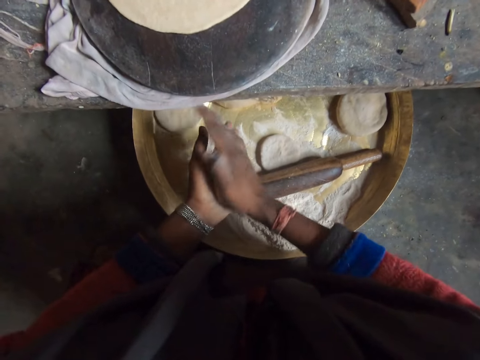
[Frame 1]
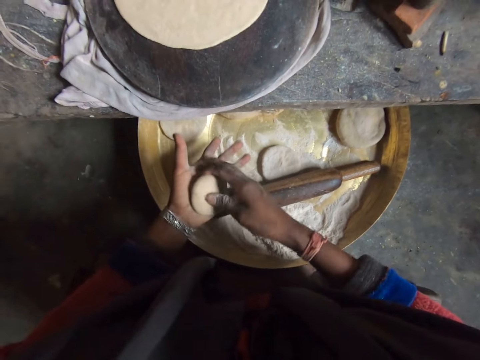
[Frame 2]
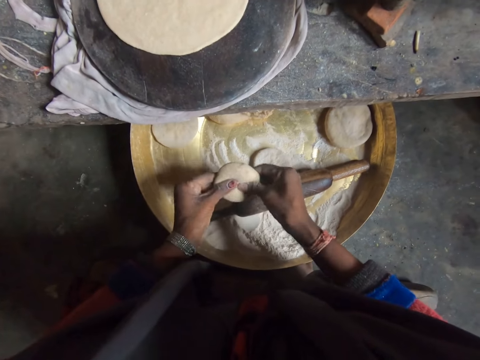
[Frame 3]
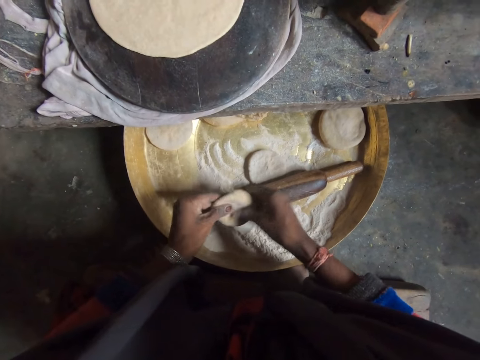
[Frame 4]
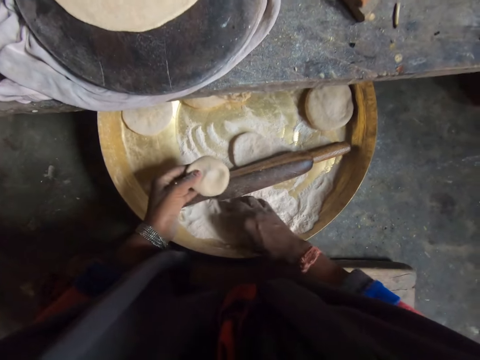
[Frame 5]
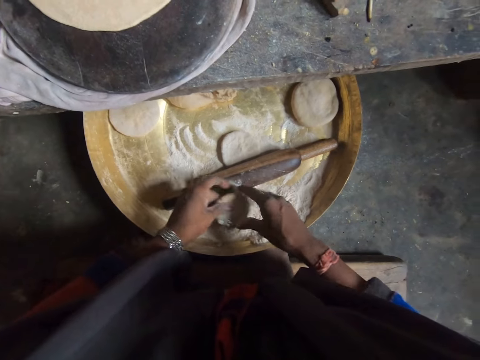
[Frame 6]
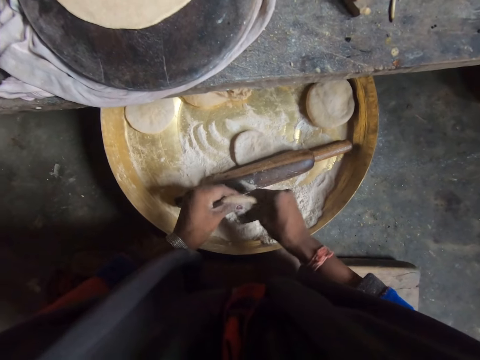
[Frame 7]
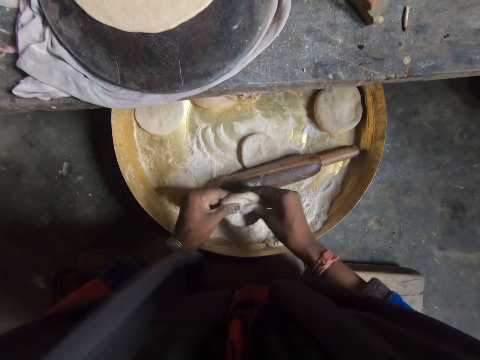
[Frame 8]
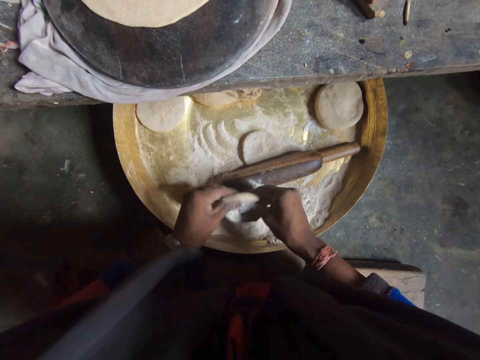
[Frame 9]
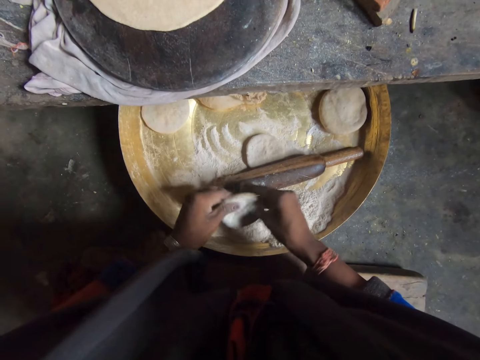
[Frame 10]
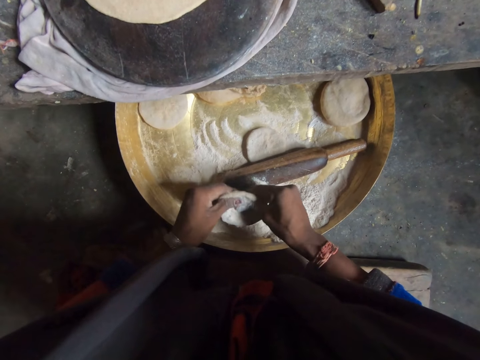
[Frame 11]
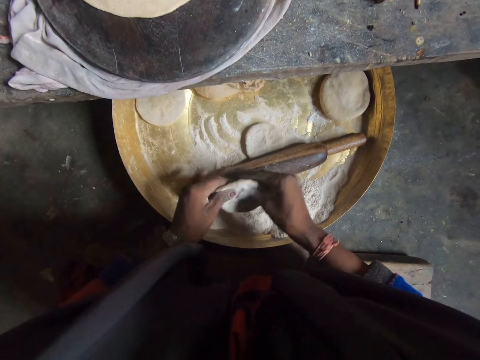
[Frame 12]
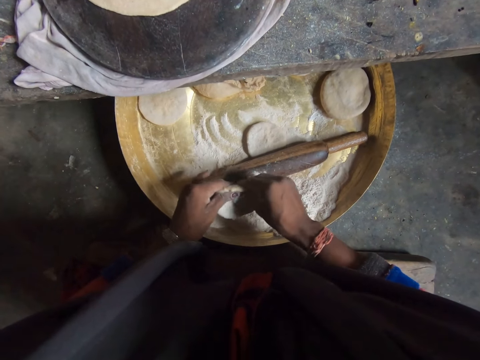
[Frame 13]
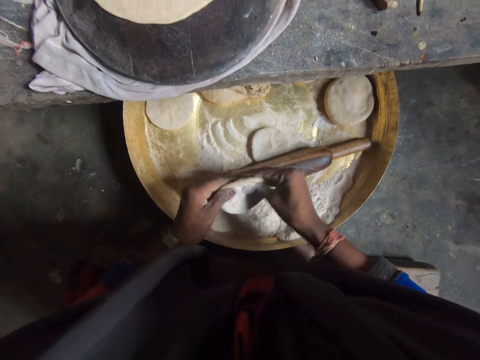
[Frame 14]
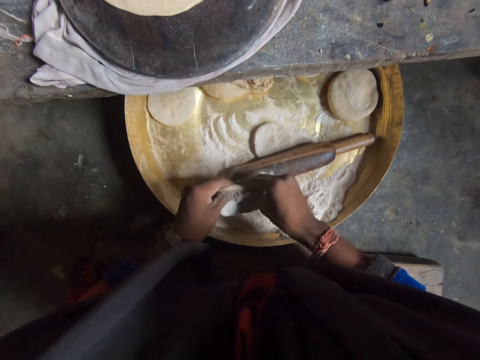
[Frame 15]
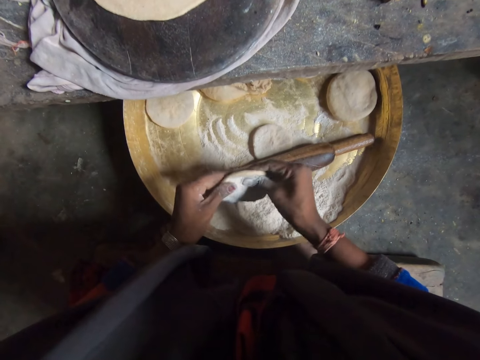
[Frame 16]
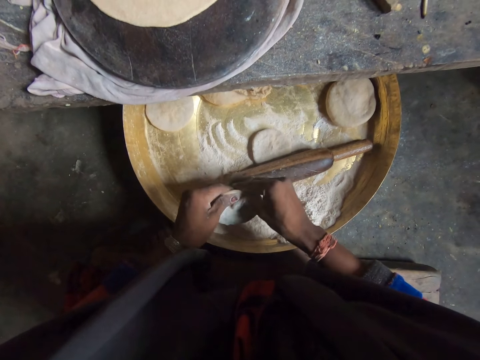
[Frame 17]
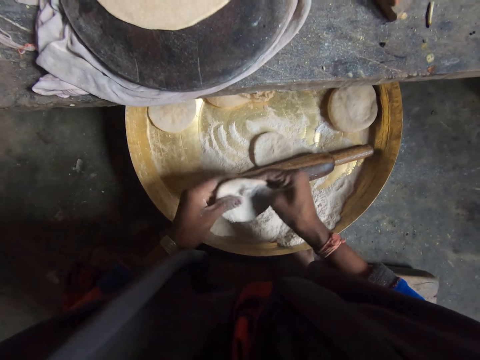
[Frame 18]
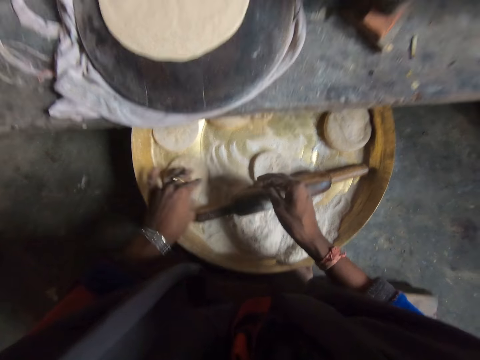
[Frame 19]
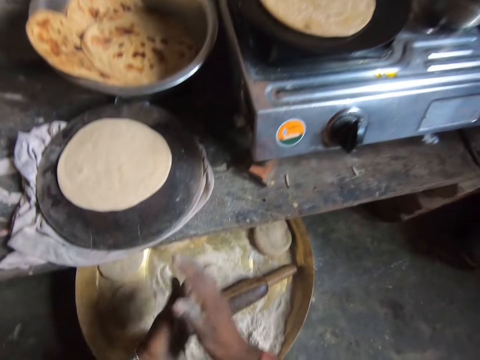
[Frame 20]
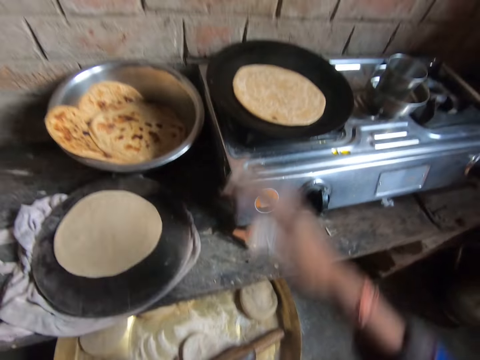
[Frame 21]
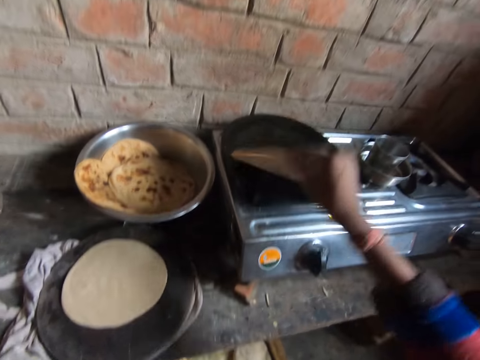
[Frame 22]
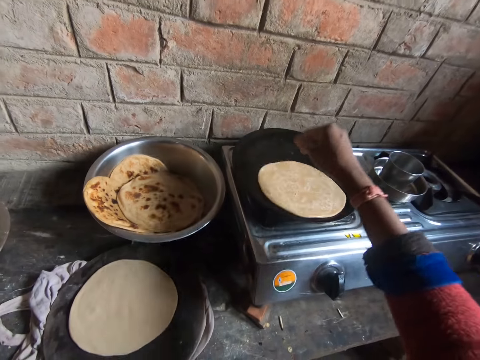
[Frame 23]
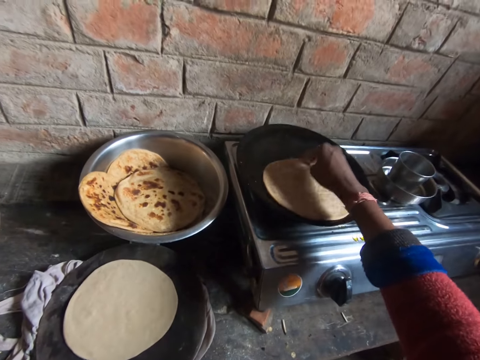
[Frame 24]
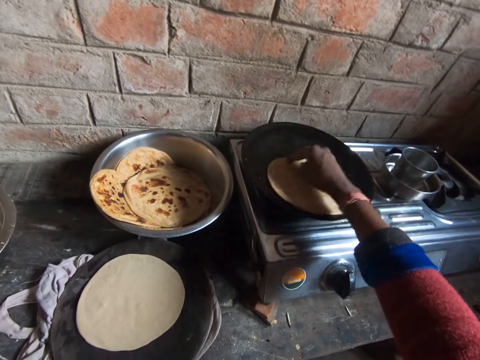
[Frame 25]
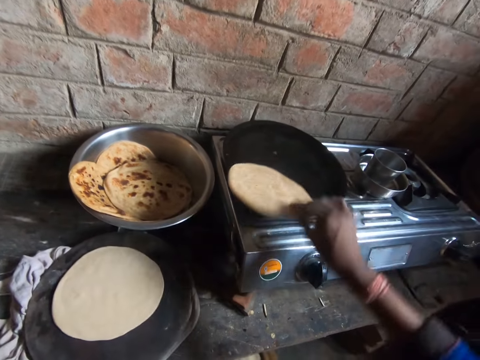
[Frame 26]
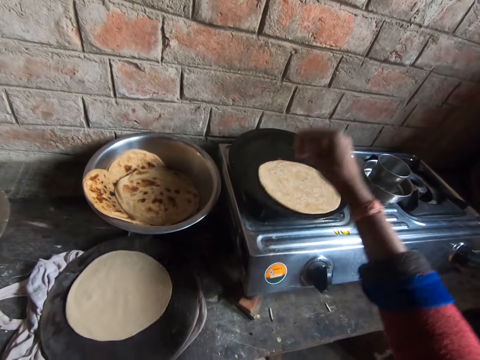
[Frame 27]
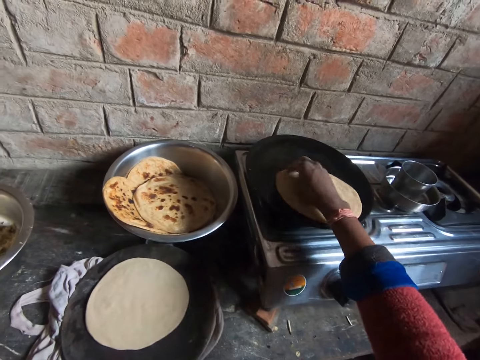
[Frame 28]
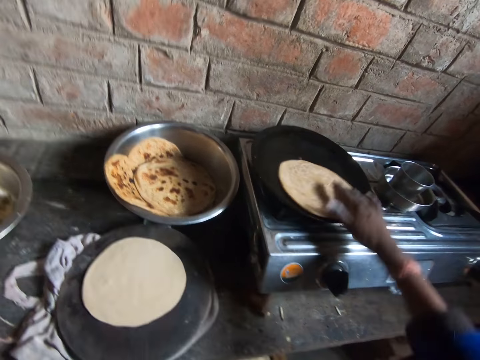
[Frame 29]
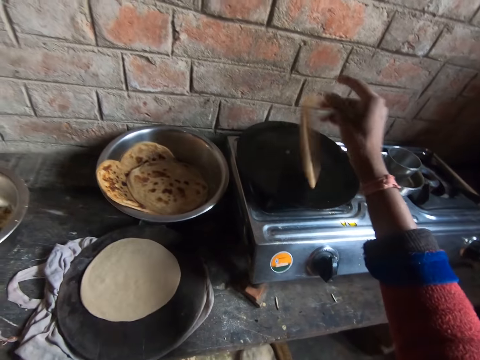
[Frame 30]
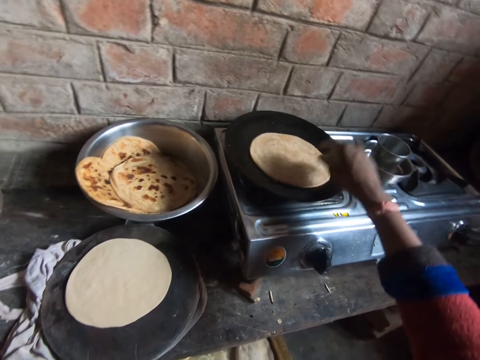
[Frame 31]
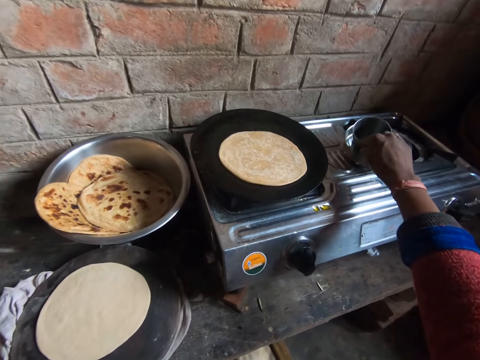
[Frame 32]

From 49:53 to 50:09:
The camera wearer presses the dough. She pinches flour in the basin. She presses the dough. She drops the dough on the wooden table with her right hand. She dusts off flour from both hands. She lifts the dough or tortilla in the frying pan with her right hand. She drops the dough into the frying pan with her right hand. She touches the tortilla. She flattens the edges of the dough in the frying pan with her right hand. She lifts the dough in the frying pan with her right hand. She drops the dough into the frying pan with her right hand. She flattens the edges of the dough in the frying pan with her right hand. She lifts the dough in the frying pan with her right hand. She drops the dough into the frying pan with her right hand. She turns the tortilla.

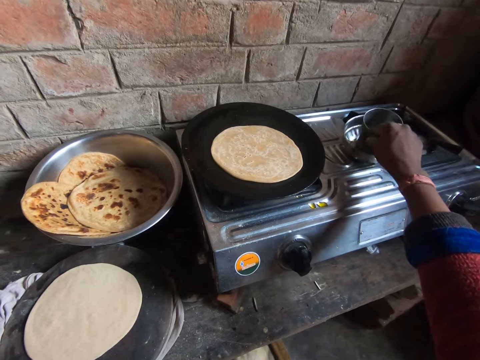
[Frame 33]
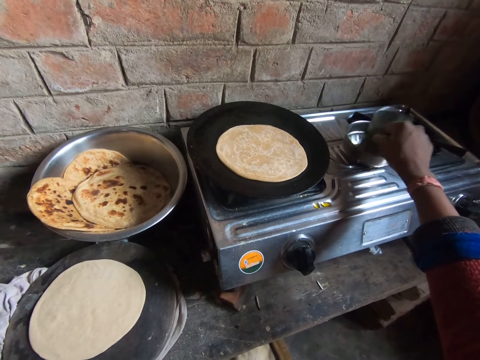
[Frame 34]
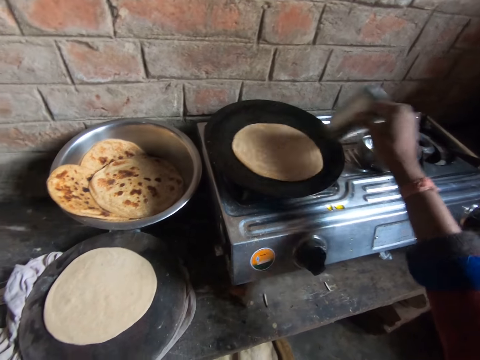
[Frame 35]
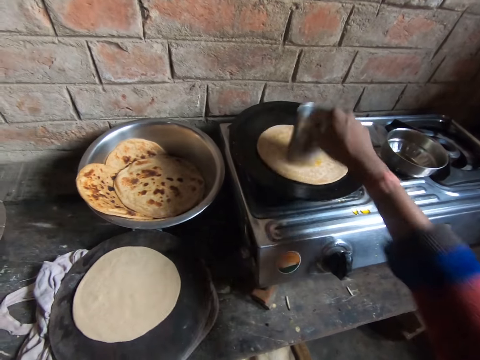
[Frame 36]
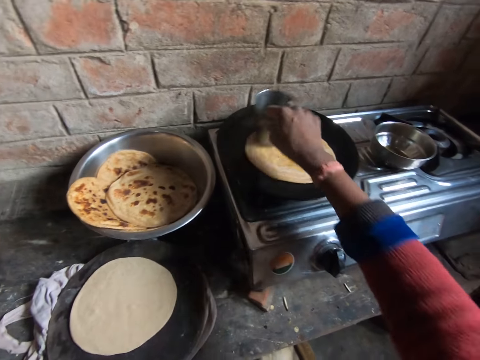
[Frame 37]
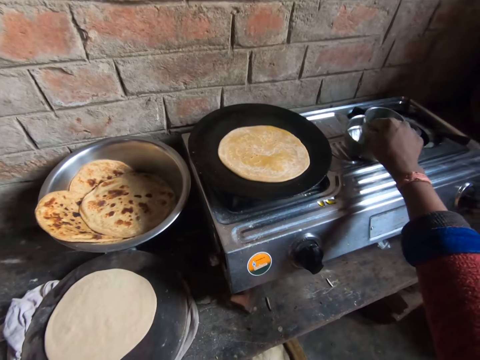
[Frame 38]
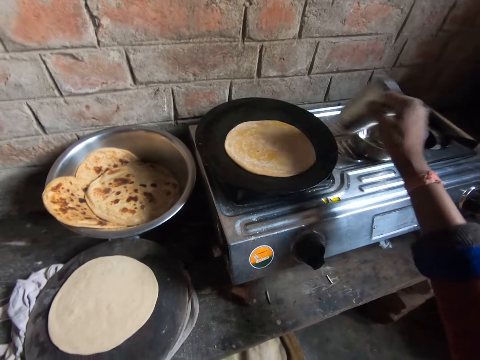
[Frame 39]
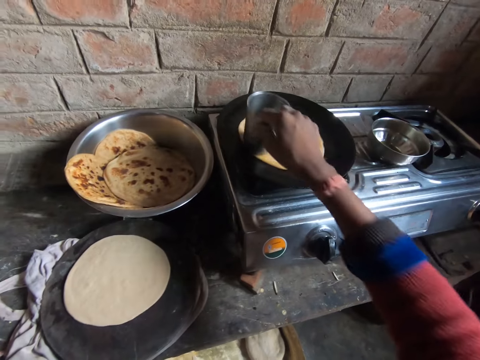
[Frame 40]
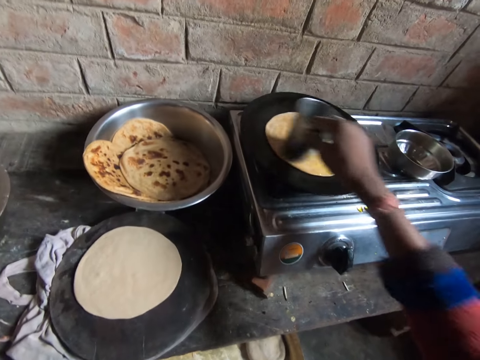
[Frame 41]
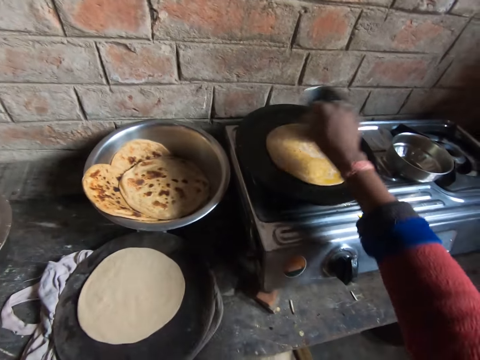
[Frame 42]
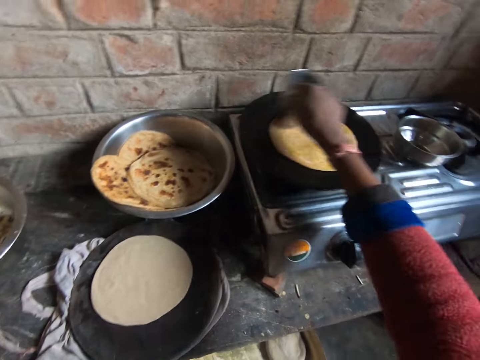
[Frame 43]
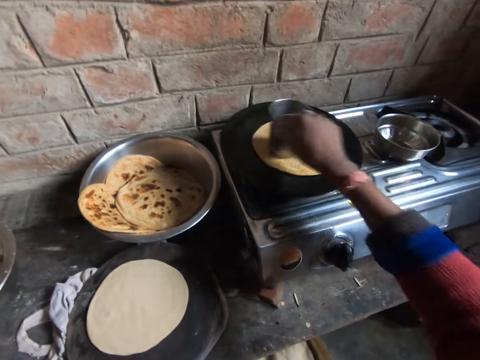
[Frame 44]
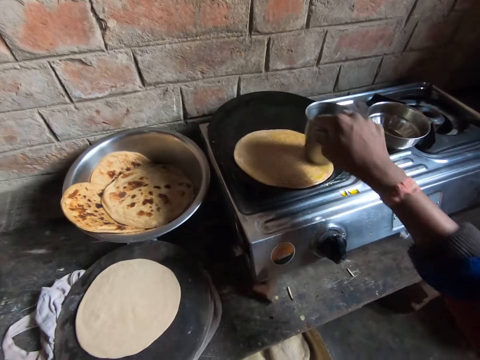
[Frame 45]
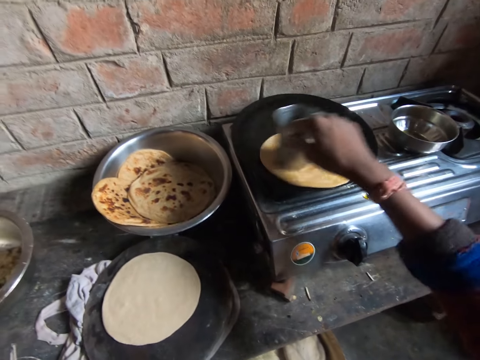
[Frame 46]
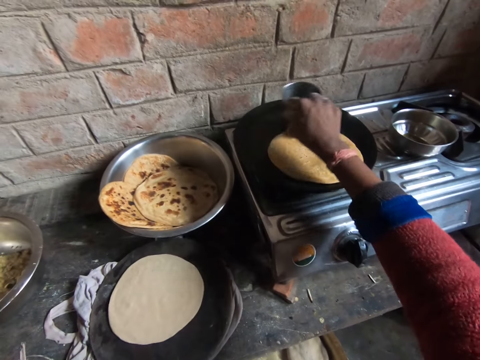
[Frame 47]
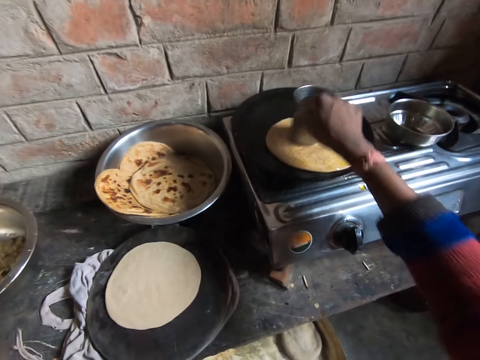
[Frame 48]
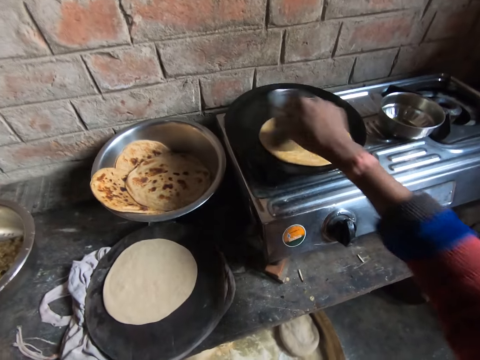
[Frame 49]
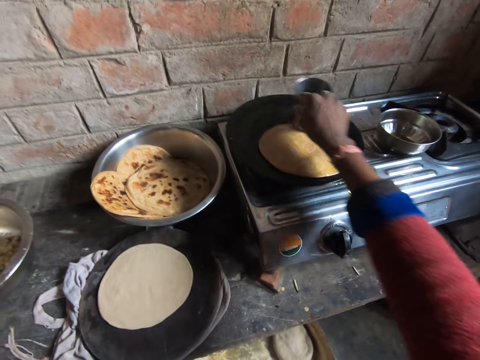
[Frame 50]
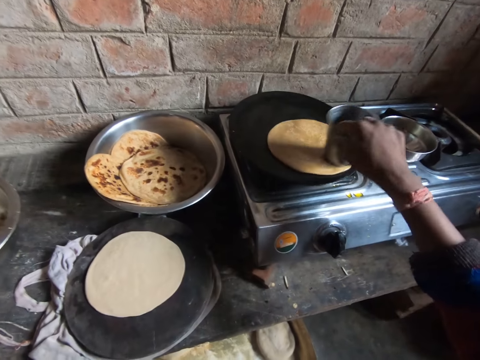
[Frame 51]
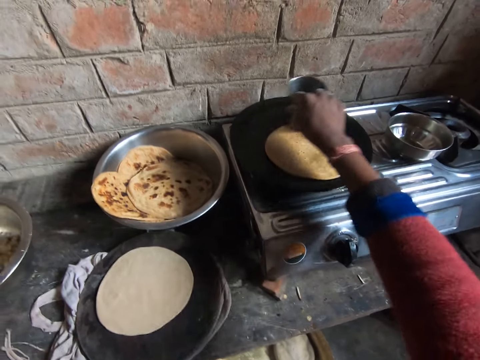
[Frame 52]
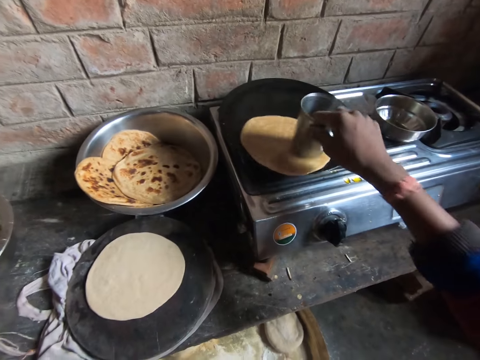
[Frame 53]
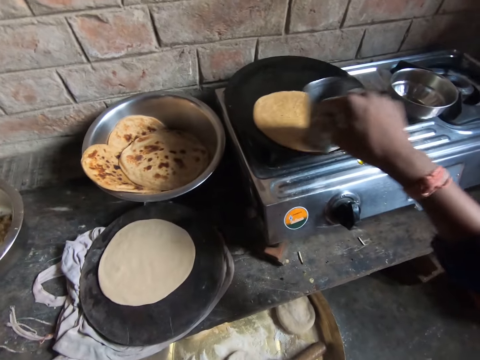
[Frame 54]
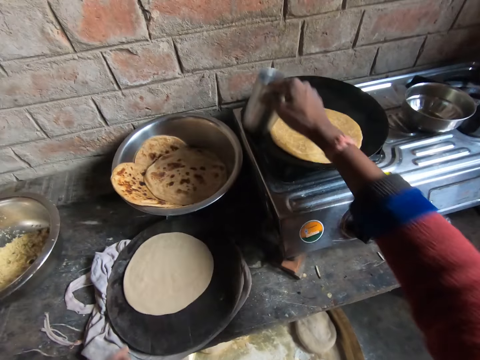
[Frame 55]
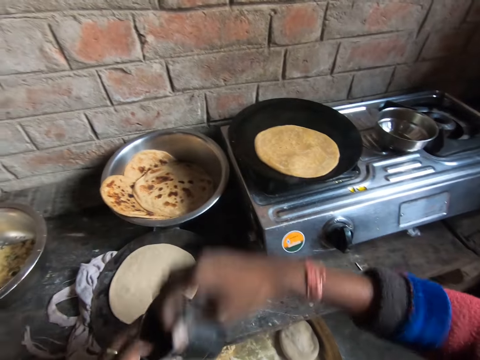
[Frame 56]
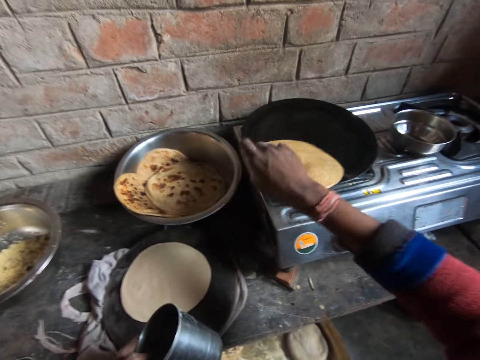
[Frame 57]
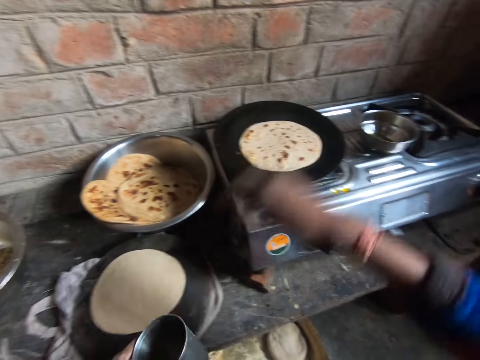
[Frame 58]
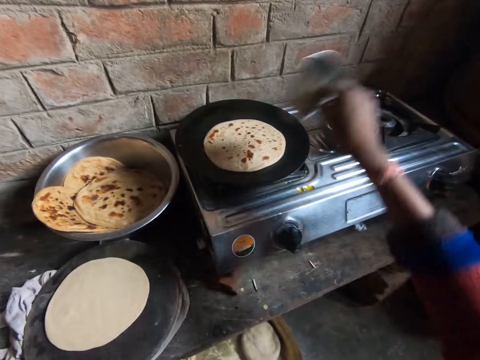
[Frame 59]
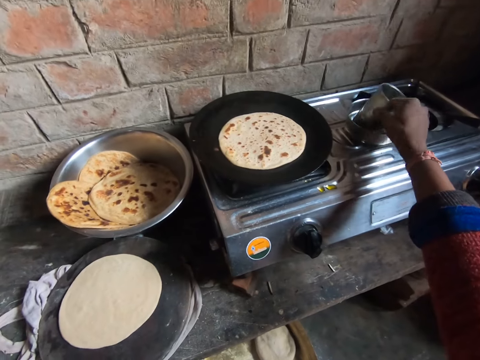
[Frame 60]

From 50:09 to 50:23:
The camera wearer rubs the bottom of a cup or tumbler with oil in a bowl with her right hand. She takes the tumbler from the bowl. She coats the top of the dough in the frying pan with oil from the bottom of the cup. She presses the tortilla with the tumbler. She rubs the bottom of the metal cup with oil in the bowl with her right hand. She places the tumbler in the fat. She coats the top of the dough in the frying pan with oil from the bottom of the cup. She presses the tortilla with the tumbler. She stops coating the top of the dough in the frying pan with oil from the bottom of the cup. She passes the cup from her right hand to her left hand. She flips the dough in the frying pan with her right hand. She passes the cup from her left hand to her right hand. She rubs the bottom of the metal cup with oil in the bowl with her right hand. She puts the tumbler into the fat.
